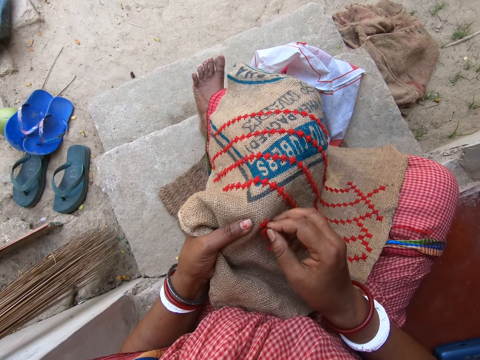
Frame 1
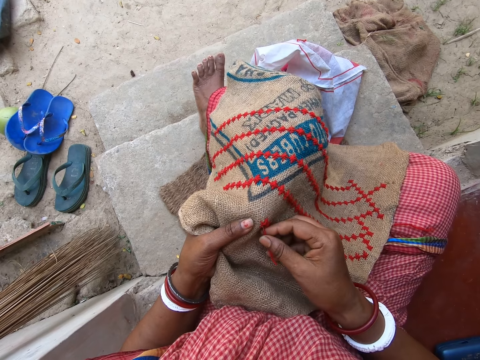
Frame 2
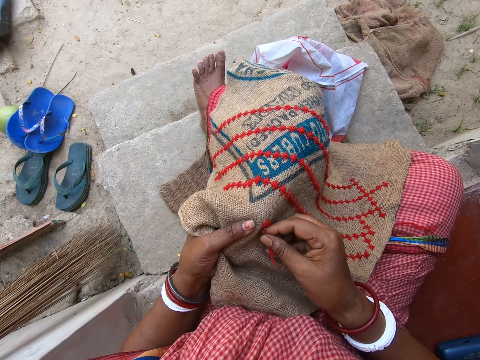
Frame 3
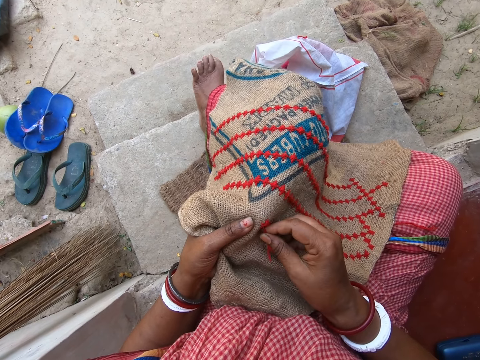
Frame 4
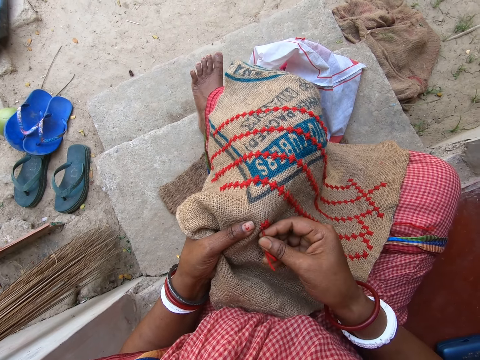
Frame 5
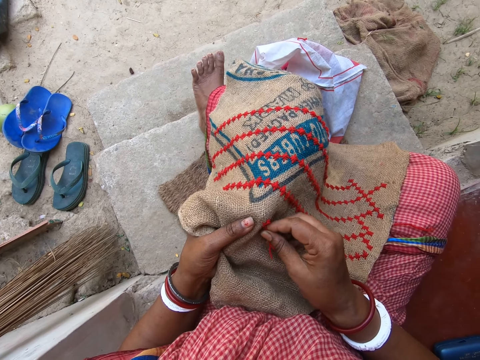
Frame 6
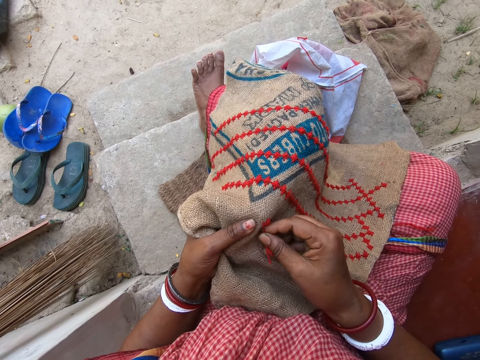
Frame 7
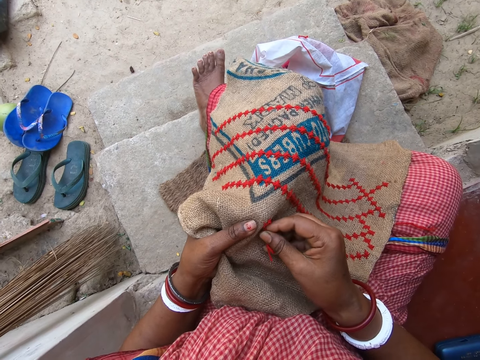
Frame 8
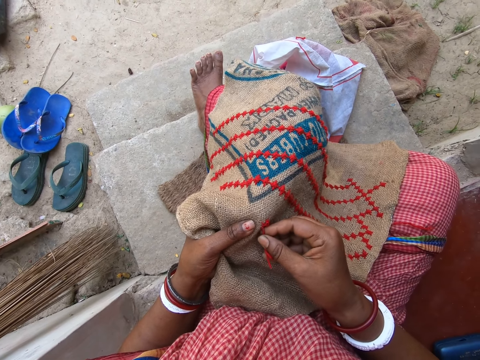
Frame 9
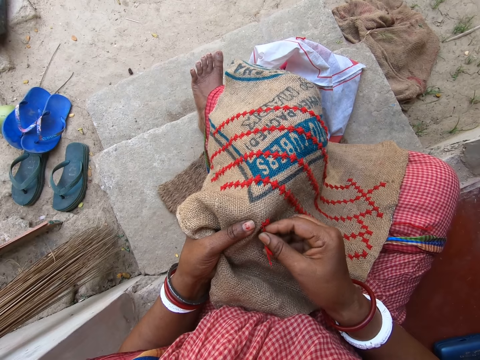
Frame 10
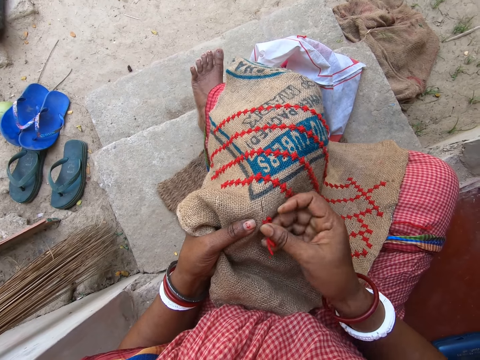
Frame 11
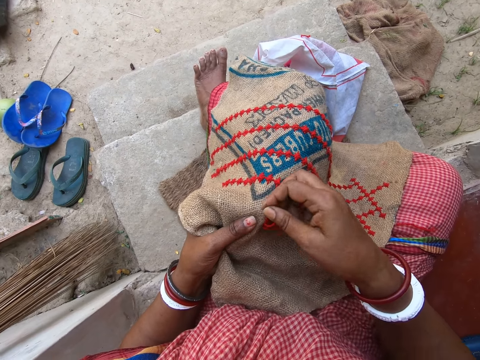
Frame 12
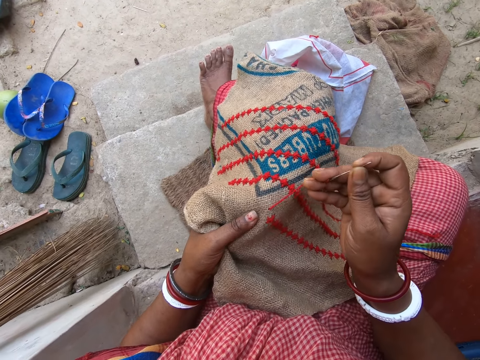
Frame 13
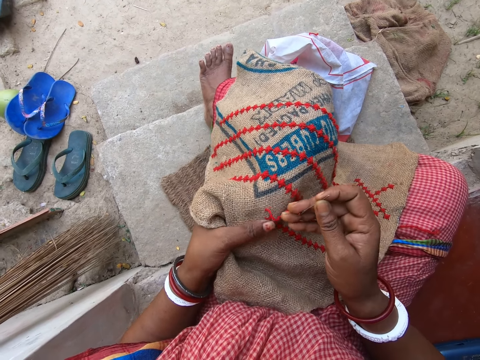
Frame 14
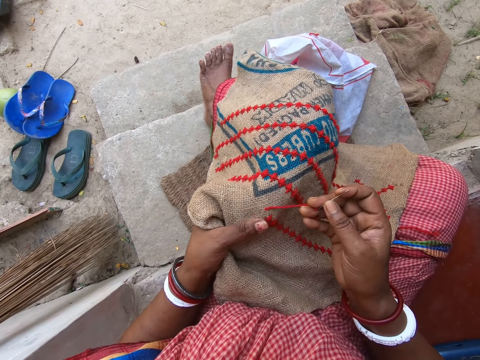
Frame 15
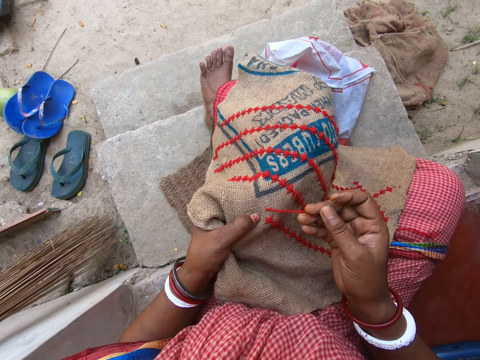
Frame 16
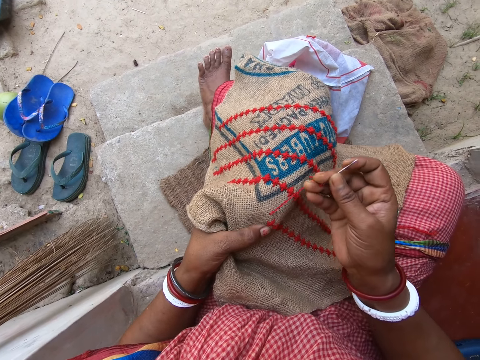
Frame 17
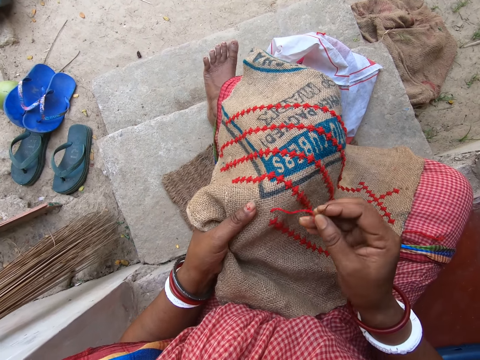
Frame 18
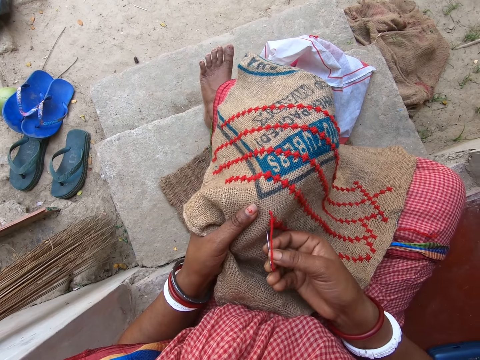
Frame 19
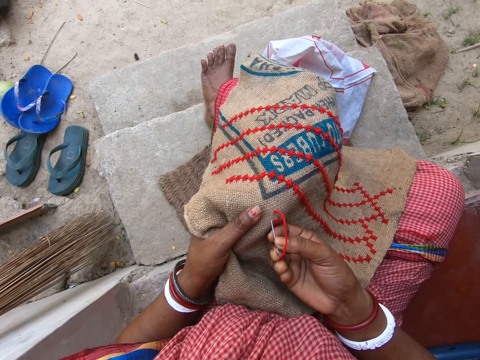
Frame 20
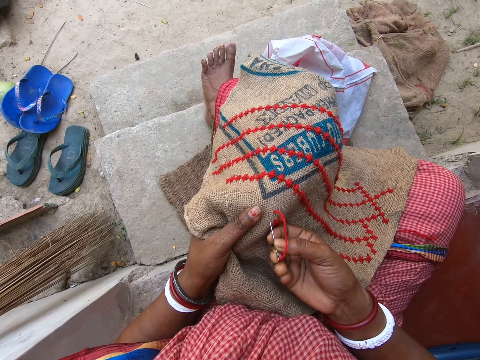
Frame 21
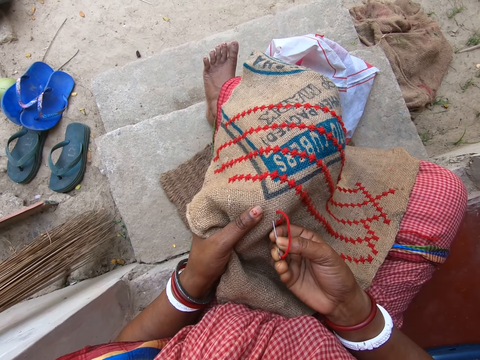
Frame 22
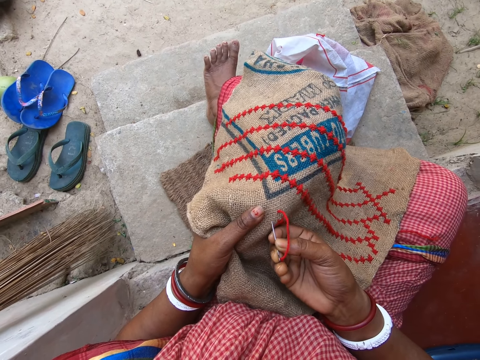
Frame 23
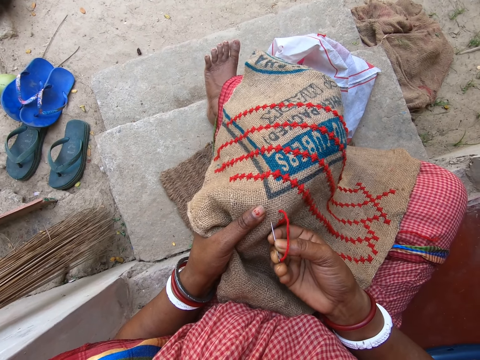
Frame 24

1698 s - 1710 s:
The camera wearer holds yarn. They insert the yarn. They sew. They pull the yarn. They rub a finger on a sack. They adjust the yarn.

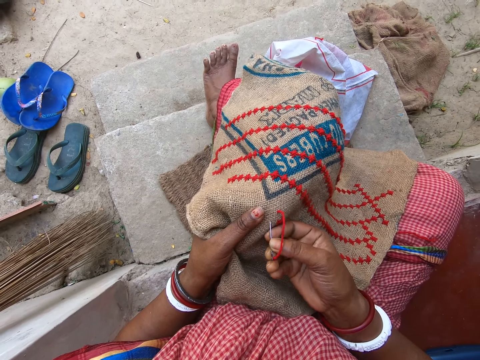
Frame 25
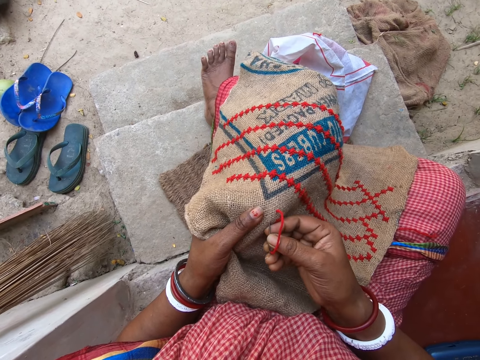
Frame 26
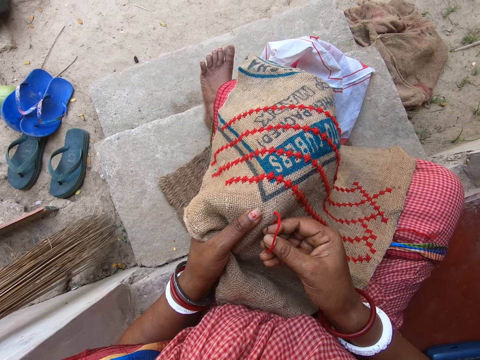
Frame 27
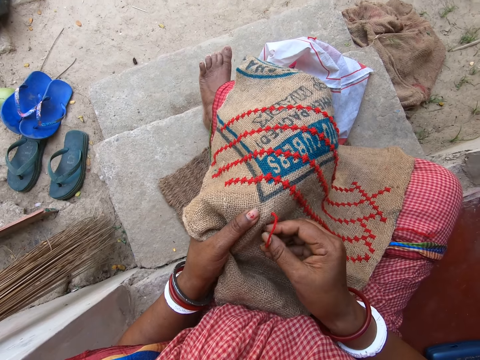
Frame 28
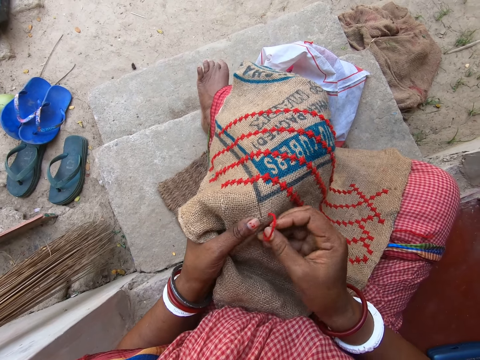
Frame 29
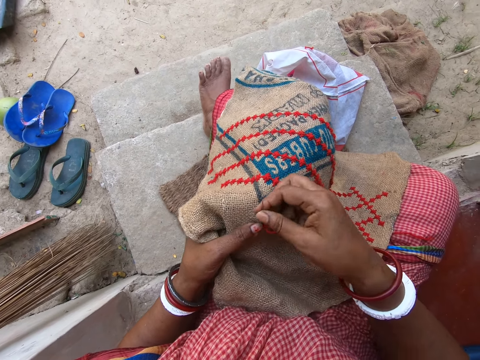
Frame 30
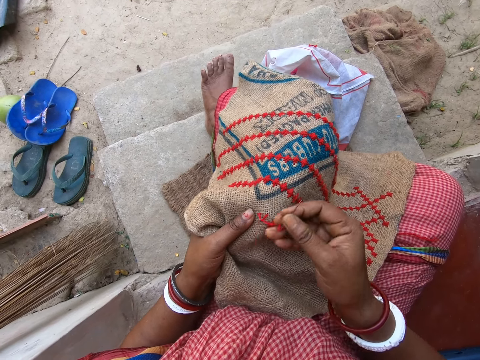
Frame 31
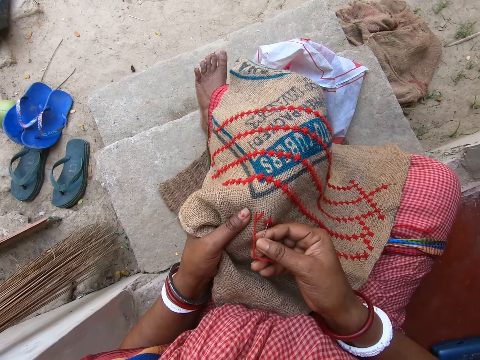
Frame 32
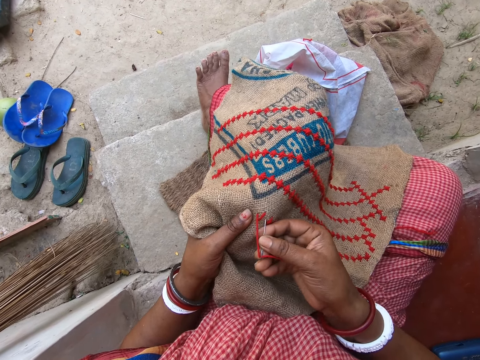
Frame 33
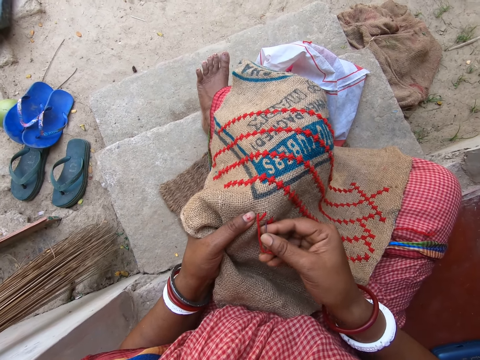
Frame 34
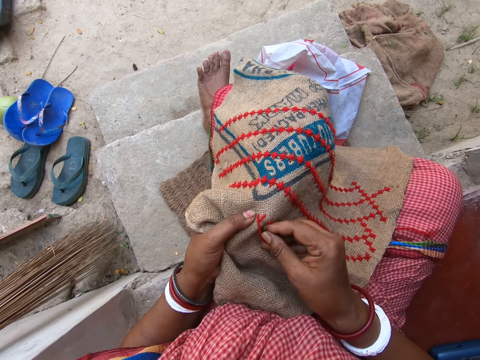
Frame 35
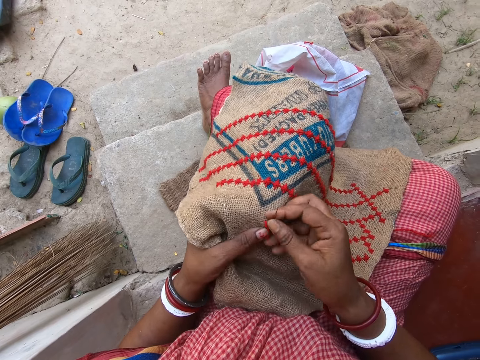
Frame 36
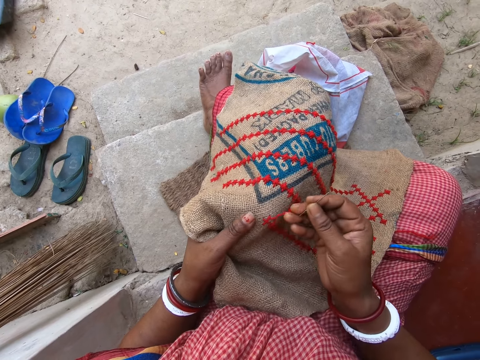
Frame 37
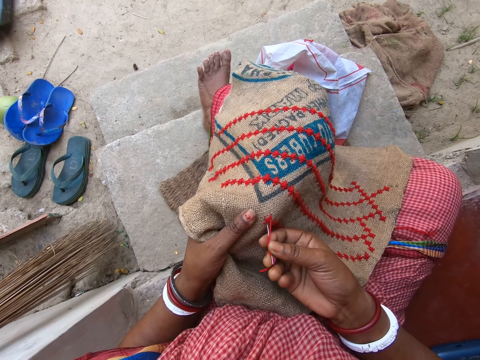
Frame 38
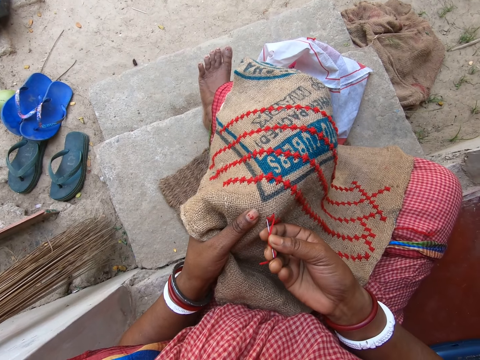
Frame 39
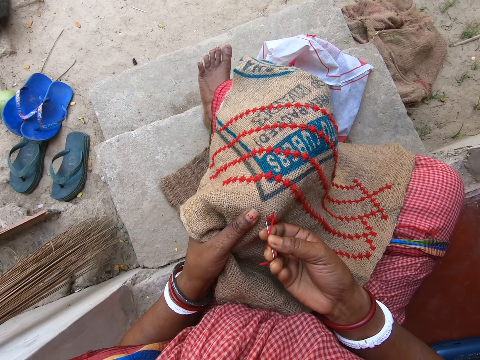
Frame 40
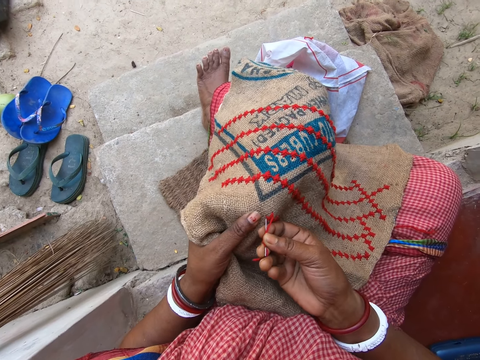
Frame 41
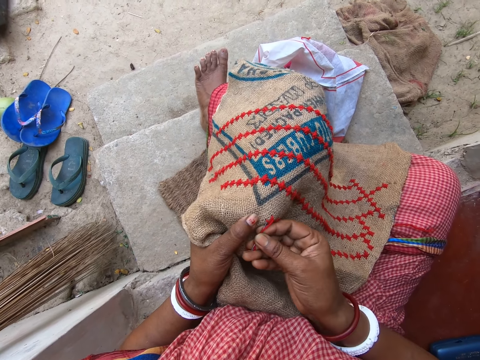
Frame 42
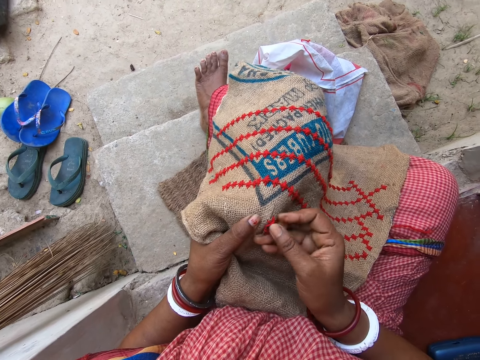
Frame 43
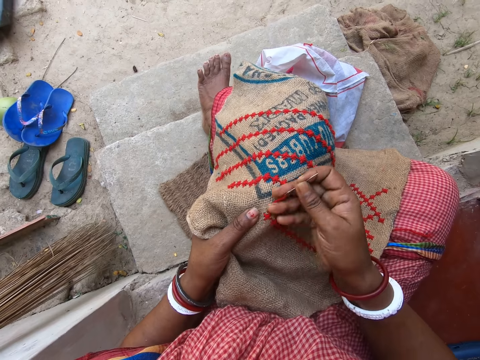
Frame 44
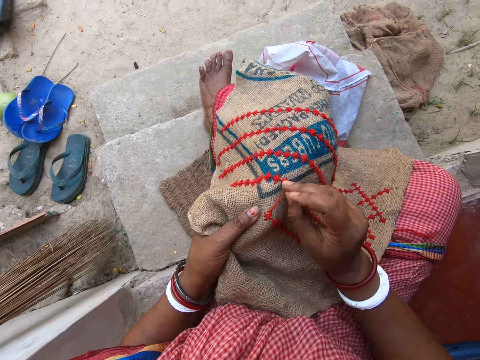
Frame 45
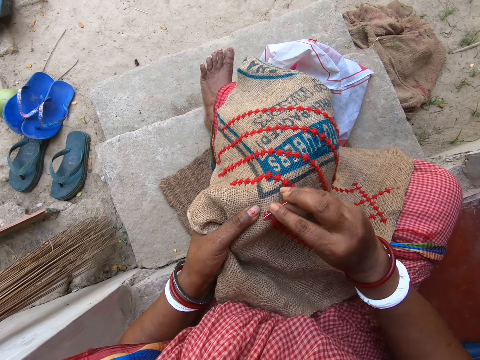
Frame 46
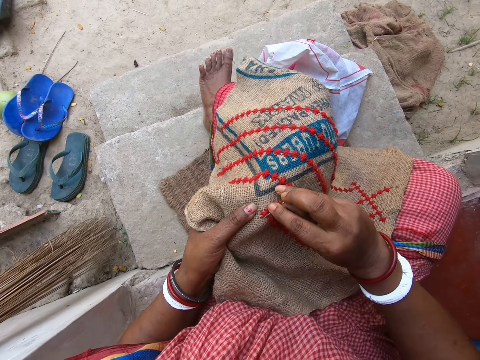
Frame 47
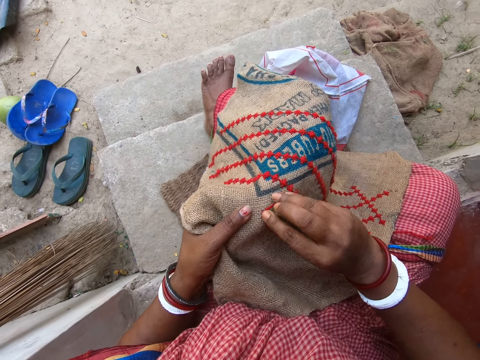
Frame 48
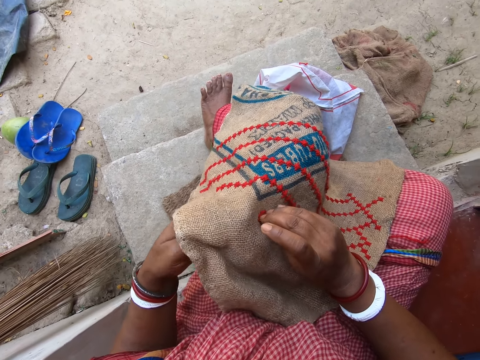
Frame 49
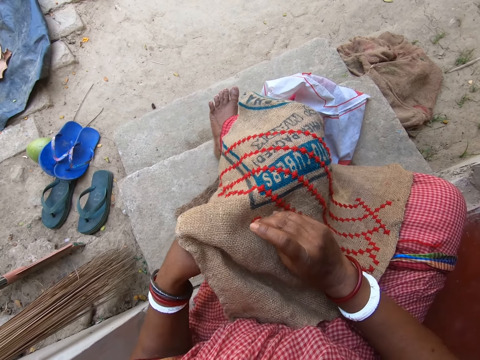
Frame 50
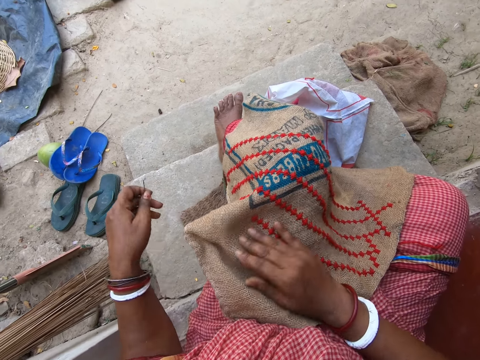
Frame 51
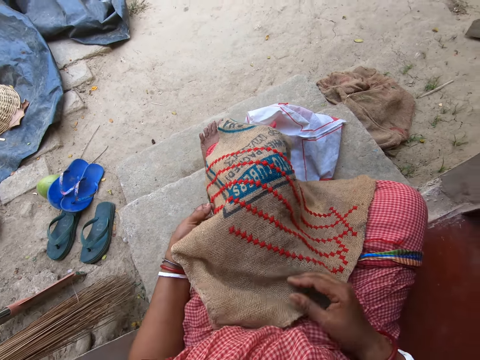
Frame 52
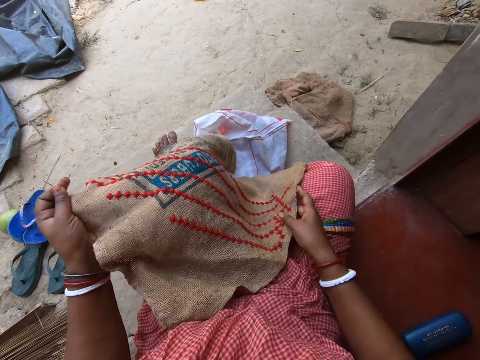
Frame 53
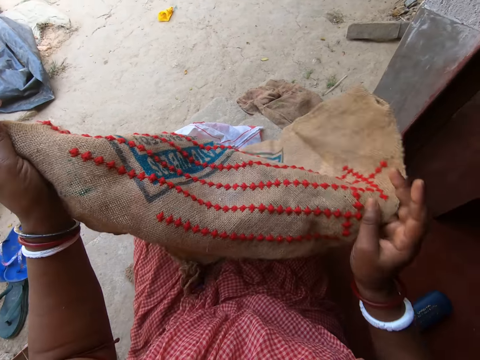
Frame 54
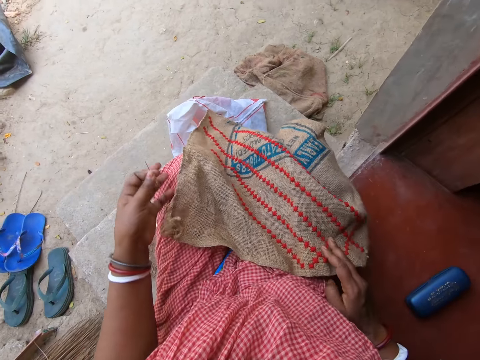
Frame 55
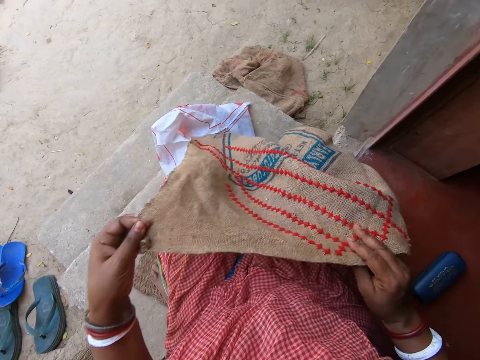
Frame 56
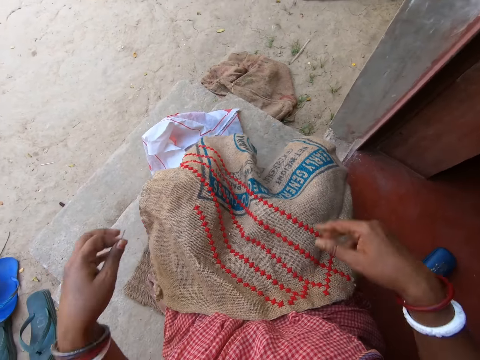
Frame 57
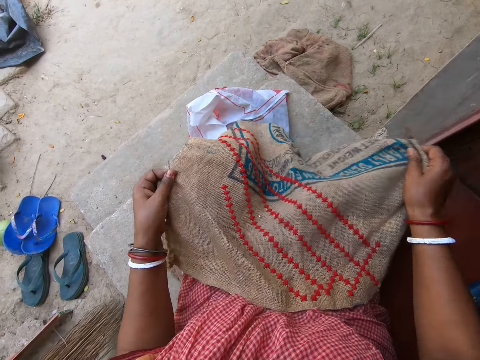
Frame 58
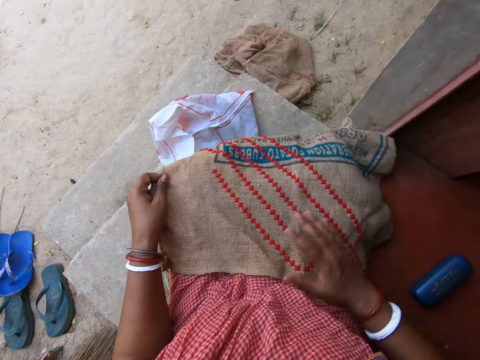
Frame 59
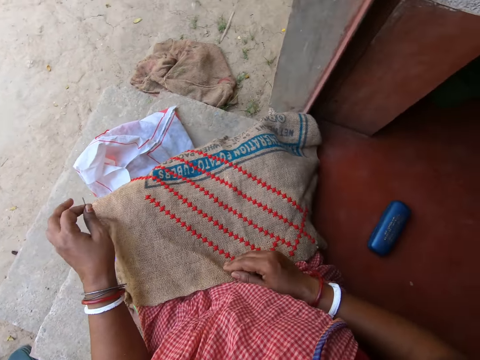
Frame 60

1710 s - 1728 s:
The camera wearer inserts a needle. She sews. She moves yarn. She inserts the needle. She sews. She inserts the needle. She pulls out. She tightens the yarn. She pulls the needle. She adjusts the sack with her hands. She lifts the sack. She places it on the lap. She spreads it.
